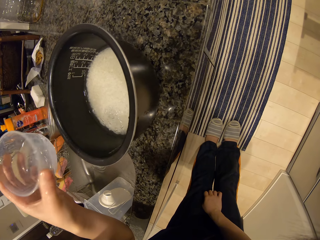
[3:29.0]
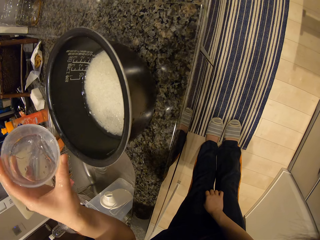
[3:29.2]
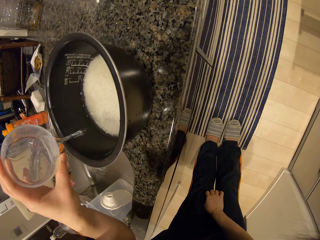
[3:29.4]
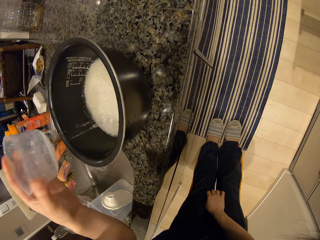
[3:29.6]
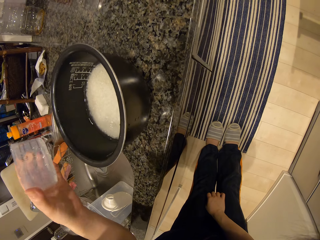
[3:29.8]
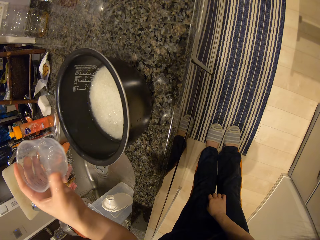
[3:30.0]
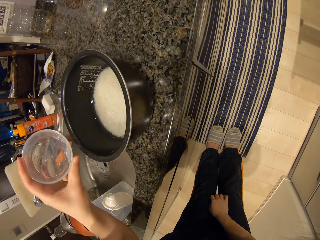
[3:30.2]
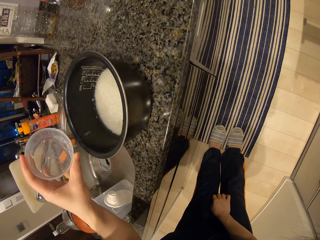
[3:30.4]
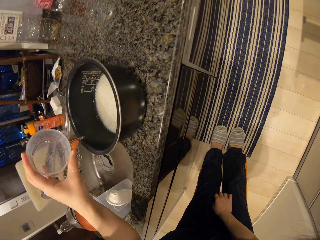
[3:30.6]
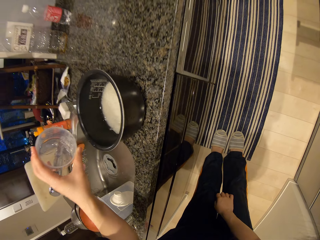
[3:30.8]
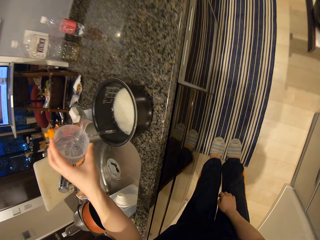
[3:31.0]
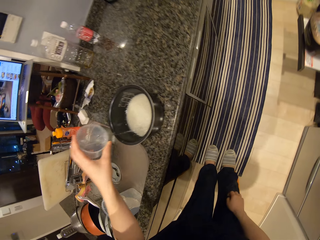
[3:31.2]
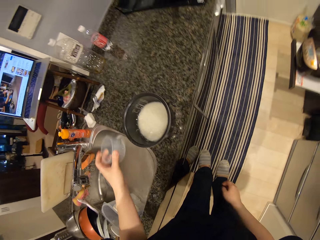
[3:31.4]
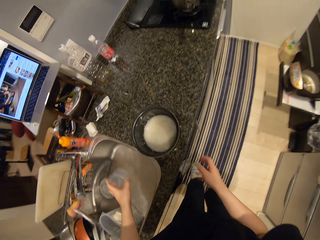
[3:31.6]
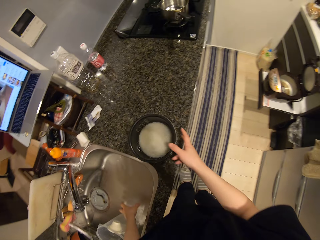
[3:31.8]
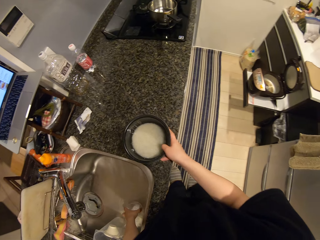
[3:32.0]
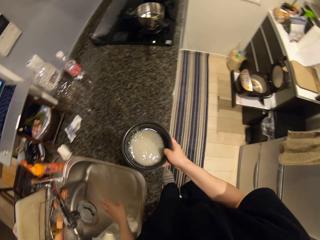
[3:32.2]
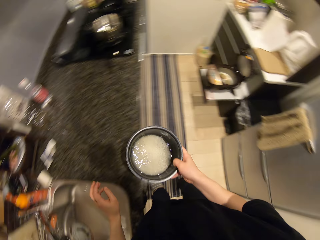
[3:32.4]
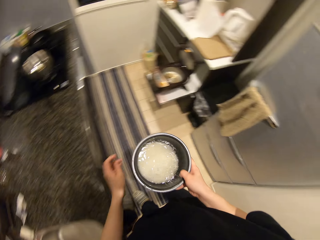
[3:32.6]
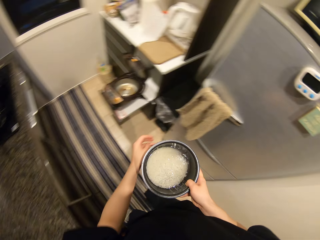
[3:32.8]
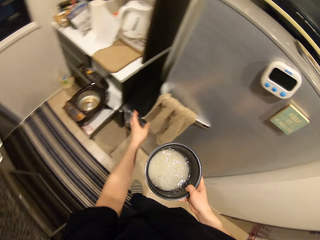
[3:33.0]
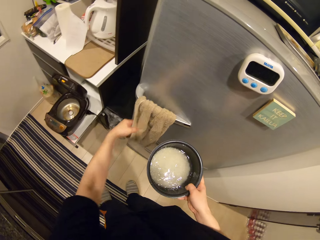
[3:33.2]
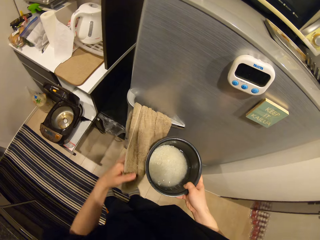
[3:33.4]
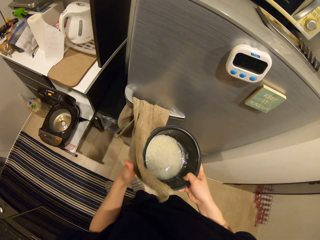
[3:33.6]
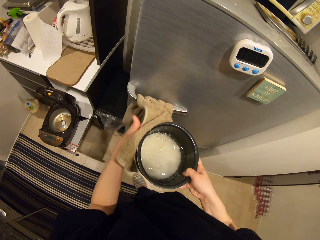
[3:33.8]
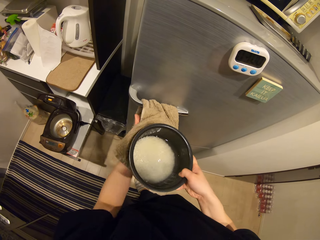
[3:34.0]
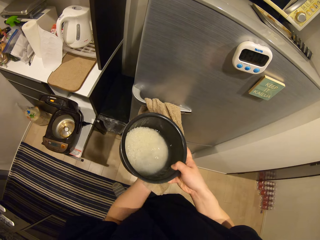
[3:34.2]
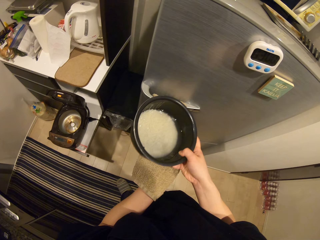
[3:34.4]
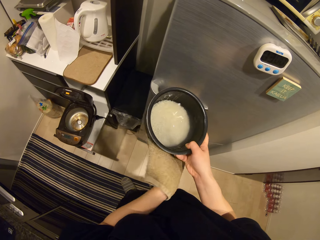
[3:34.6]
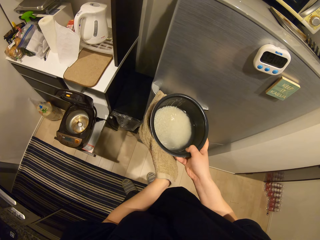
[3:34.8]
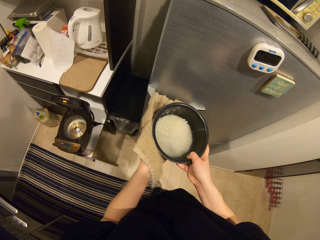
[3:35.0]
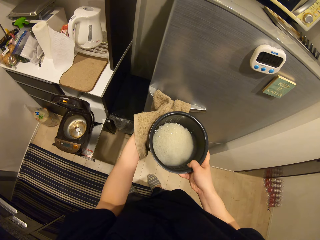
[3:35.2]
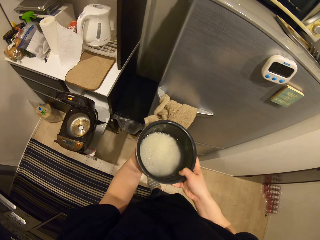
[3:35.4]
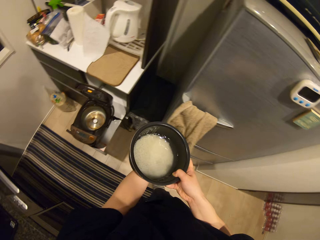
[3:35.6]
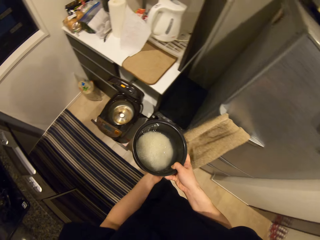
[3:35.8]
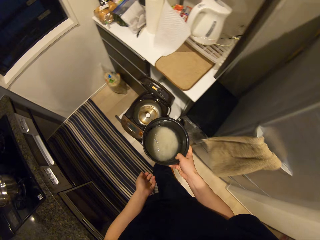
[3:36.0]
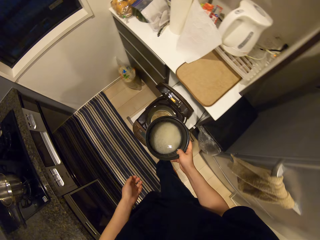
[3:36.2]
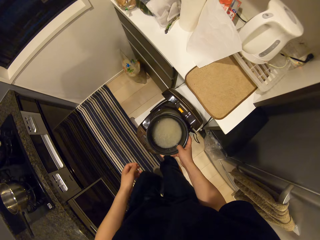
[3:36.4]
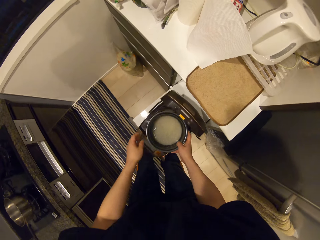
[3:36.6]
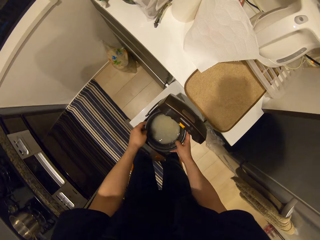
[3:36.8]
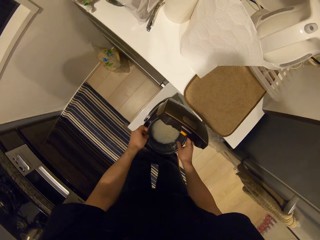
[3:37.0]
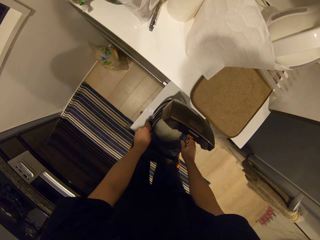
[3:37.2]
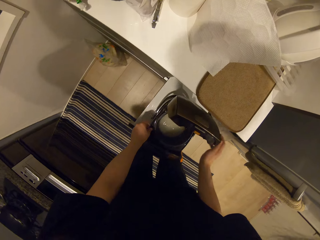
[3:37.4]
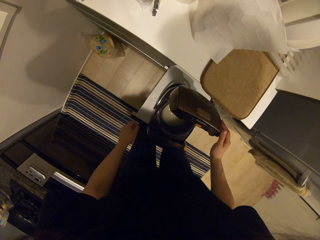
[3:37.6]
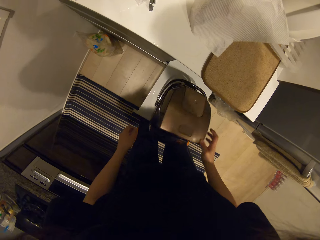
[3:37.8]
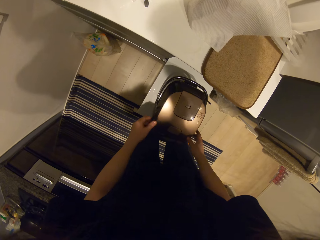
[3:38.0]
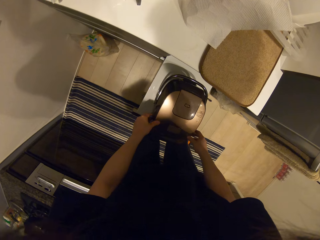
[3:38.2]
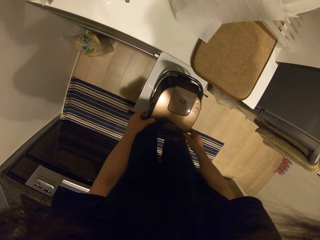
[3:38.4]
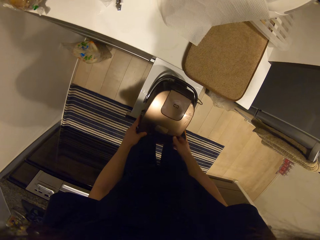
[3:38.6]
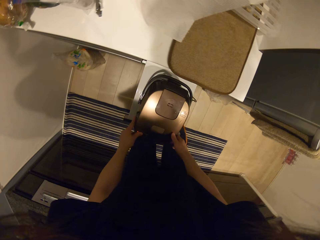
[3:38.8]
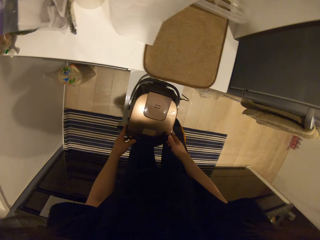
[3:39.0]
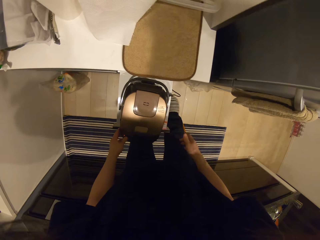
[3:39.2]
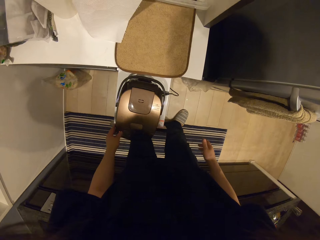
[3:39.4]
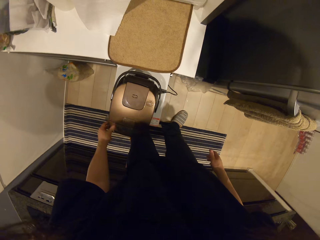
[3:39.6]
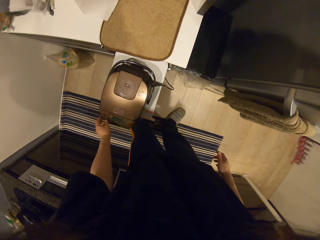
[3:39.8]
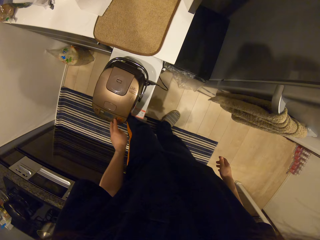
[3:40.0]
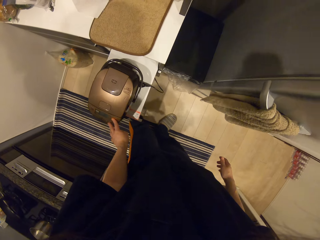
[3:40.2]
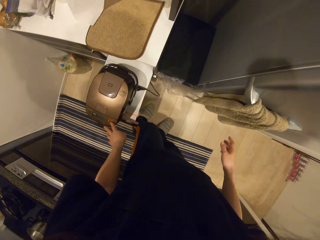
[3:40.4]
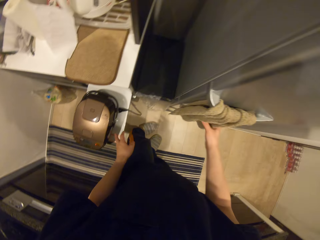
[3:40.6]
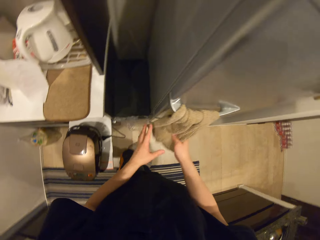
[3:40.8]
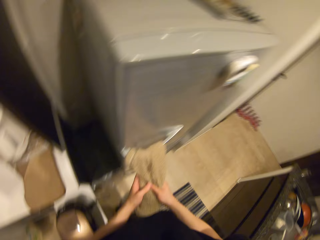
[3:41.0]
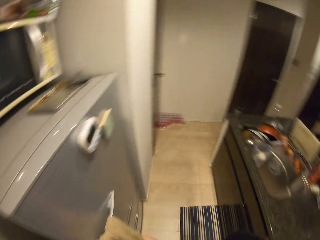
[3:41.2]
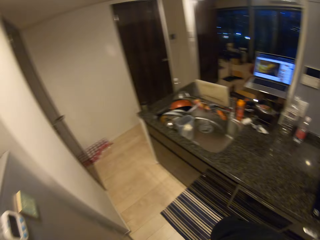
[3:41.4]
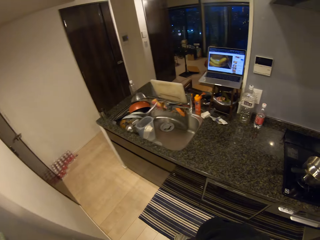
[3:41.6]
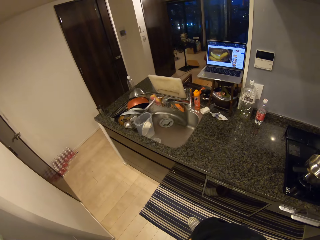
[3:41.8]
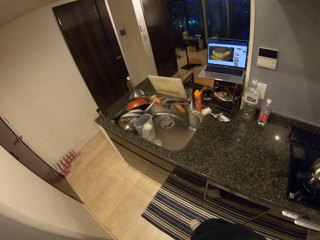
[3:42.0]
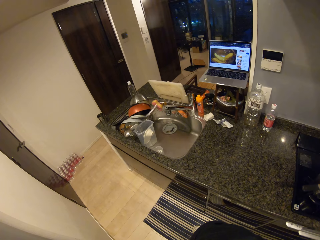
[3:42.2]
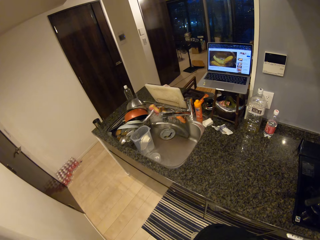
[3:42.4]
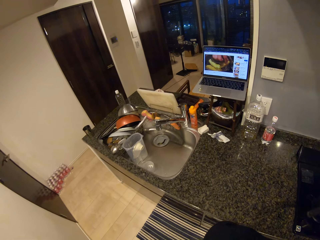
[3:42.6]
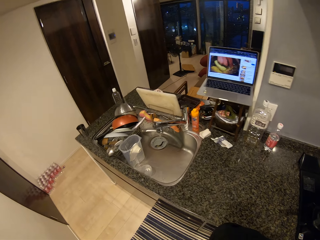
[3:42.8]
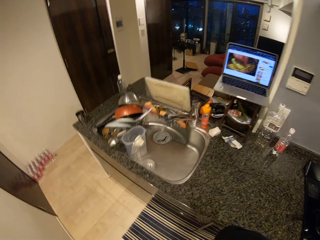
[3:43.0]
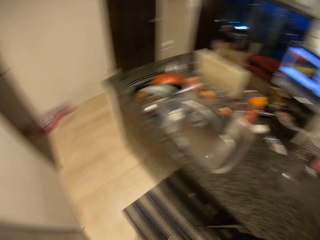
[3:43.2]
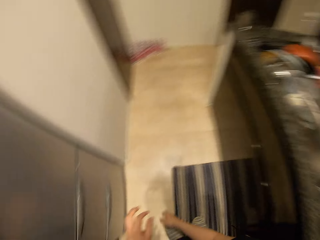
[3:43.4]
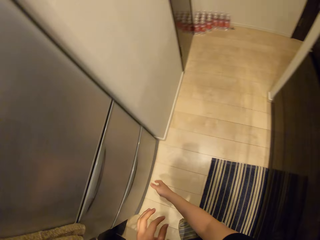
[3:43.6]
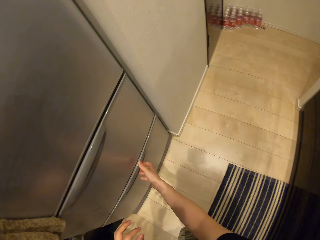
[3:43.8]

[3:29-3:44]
The camera wearer puts the measuring cup in the sink. She picks up the tin from the sink. She picks up a cloth from the fridge with her left hand. She cleans the bowl or tin with the cloth in her right hand. She drops the bowl into the rice cooker with her hands, closes the rice cooker with her right hand and turns on the rice cooker. She wipes her hand with the cloth on the fridge. She walks around.

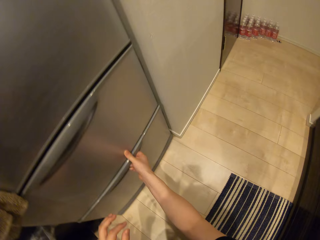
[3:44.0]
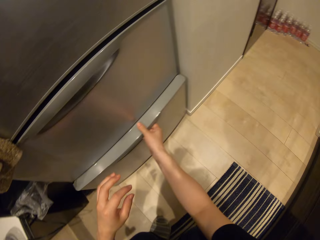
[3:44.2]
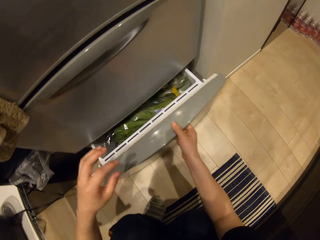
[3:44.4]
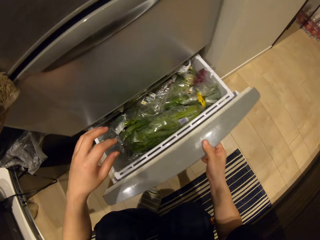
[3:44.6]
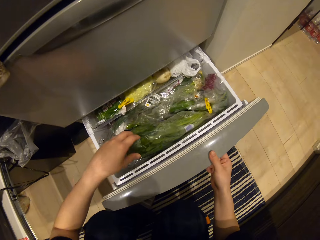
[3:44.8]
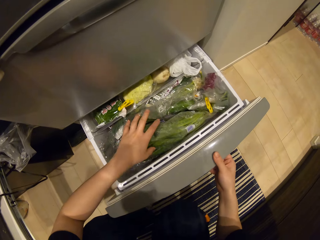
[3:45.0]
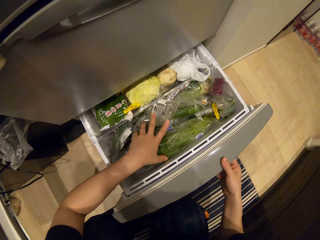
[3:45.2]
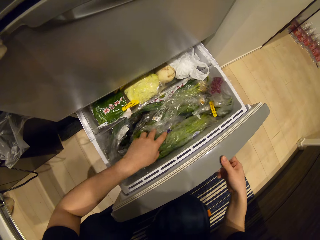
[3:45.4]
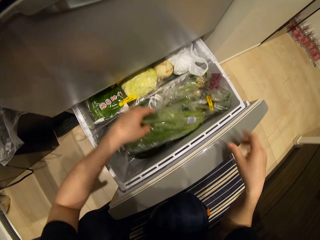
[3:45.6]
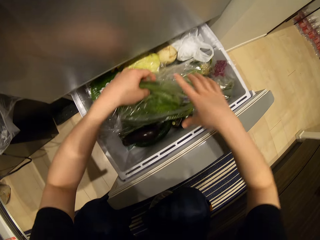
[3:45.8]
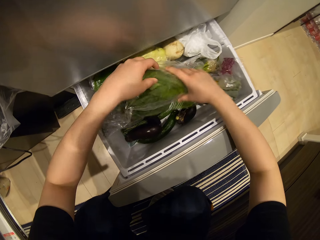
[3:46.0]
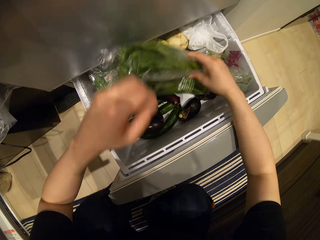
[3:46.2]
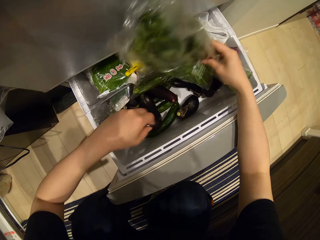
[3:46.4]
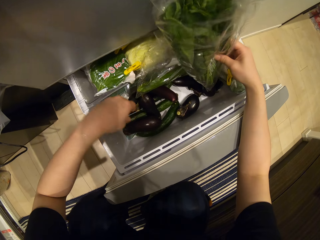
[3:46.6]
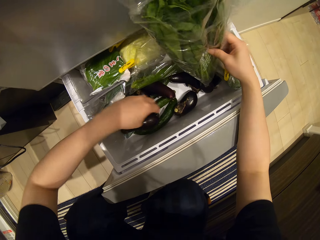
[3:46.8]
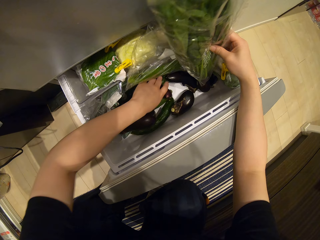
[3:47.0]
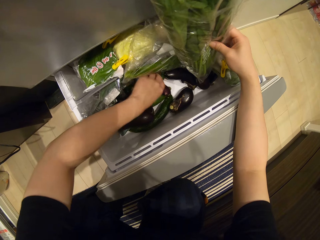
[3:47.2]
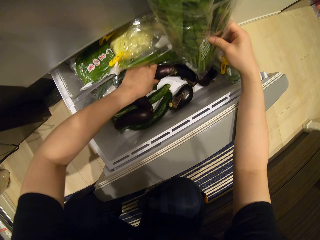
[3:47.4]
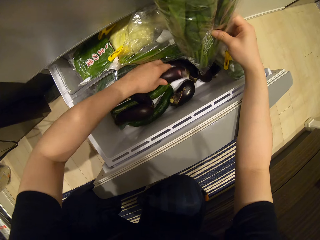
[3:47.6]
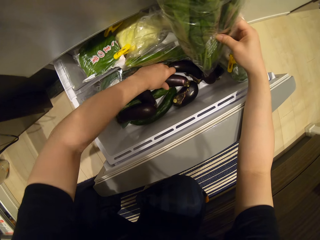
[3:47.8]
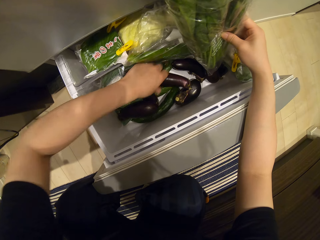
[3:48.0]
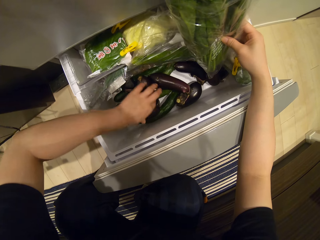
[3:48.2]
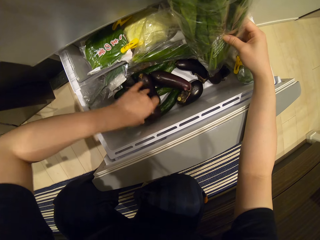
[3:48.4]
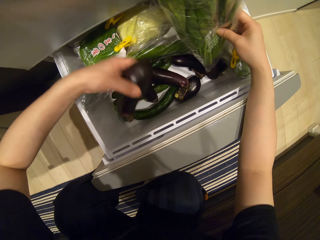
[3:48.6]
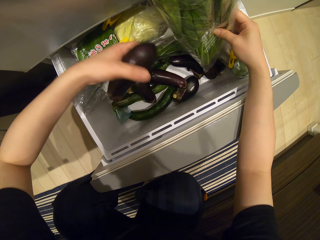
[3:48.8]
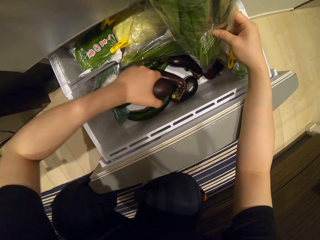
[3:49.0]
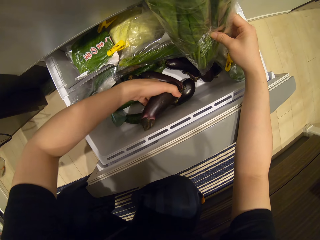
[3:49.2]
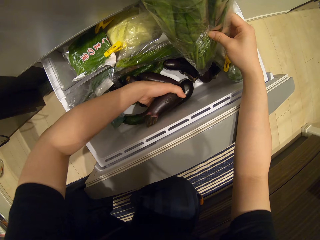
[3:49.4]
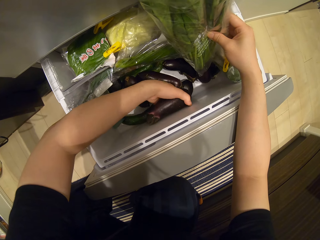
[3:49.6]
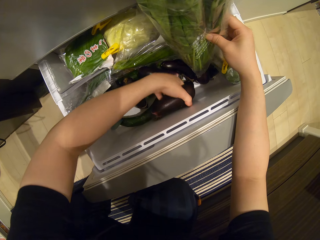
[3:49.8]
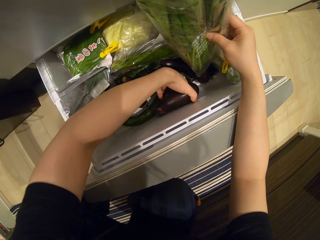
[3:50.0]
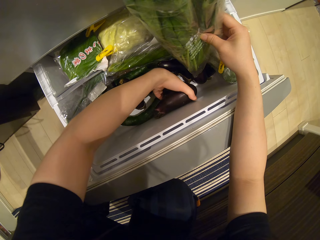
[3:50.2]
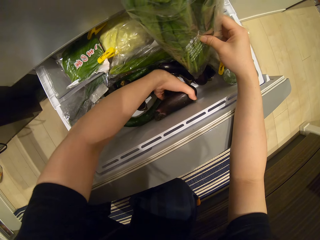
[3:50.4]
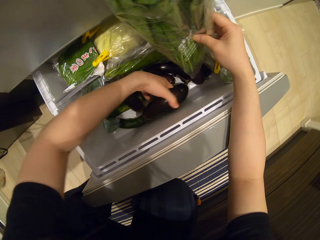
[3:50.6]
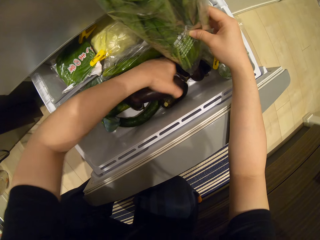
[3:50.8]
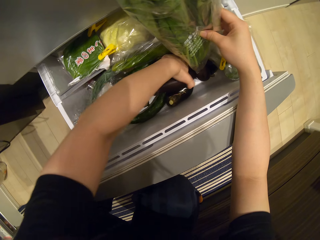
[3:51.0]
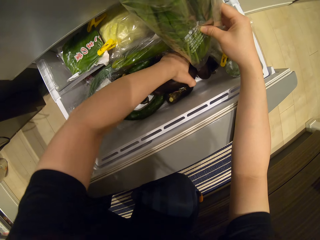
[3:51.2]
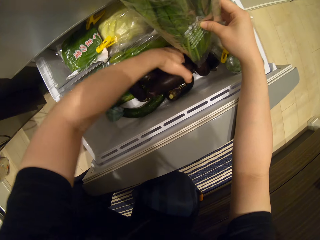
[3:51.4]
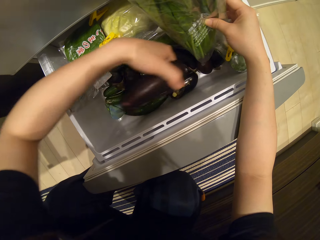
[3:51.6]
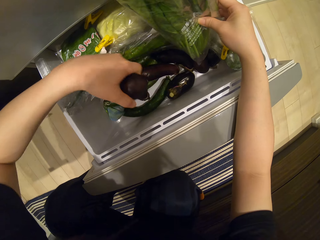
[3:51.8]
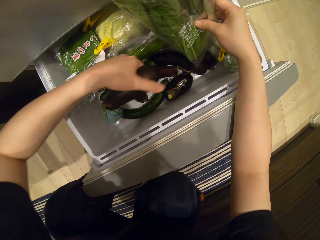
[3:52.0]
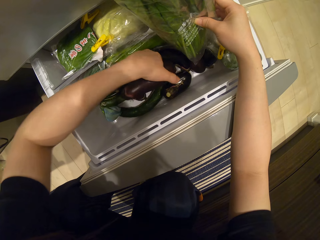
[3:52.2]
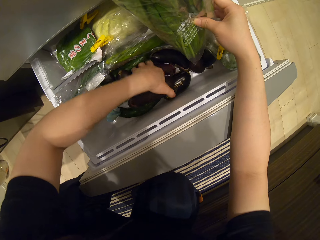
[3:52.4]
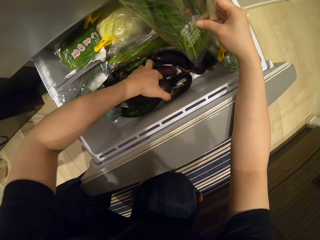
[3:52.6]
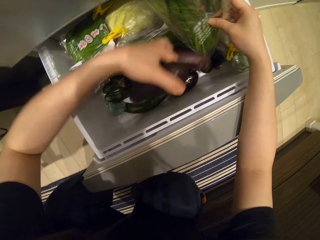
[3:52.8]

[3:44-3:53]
The camera wearer opens the fridge with her right hand. She passes a nylon of foodstuff from her left hand to her right hand. She removes the veggies from the fridge. She picks eggplants from the fridge with her left hand.
